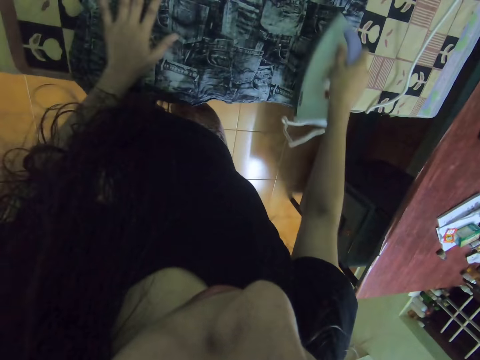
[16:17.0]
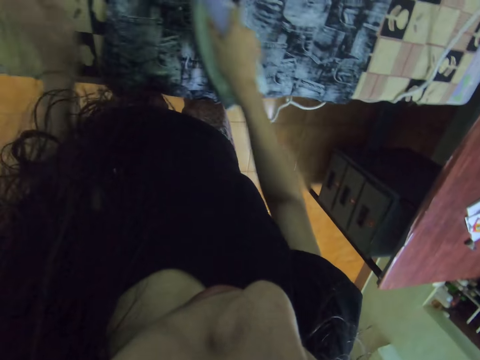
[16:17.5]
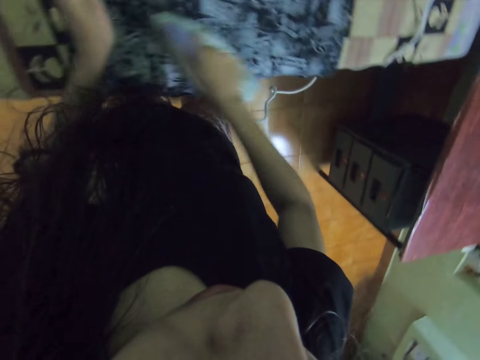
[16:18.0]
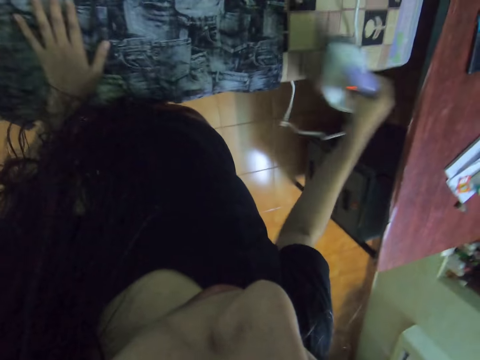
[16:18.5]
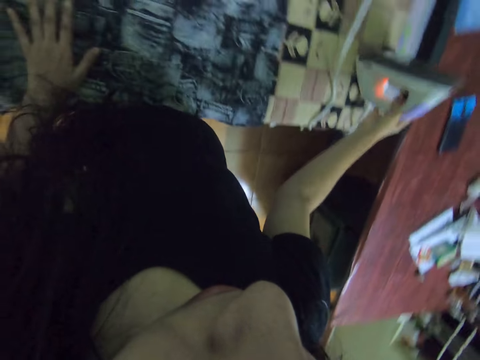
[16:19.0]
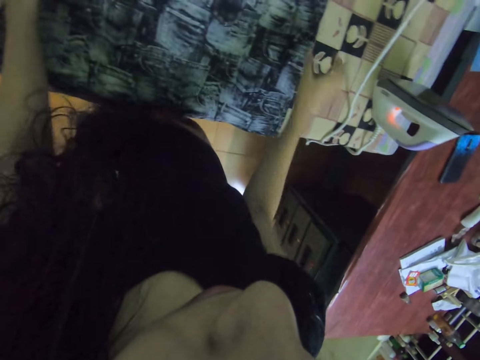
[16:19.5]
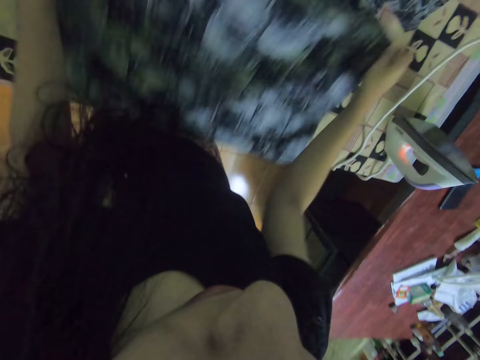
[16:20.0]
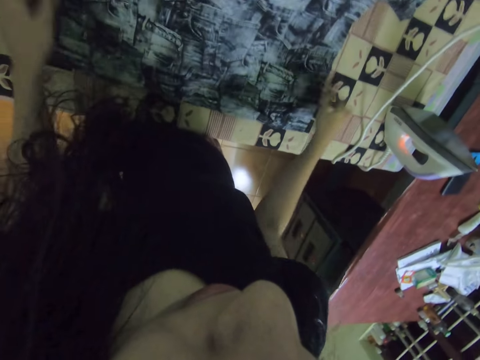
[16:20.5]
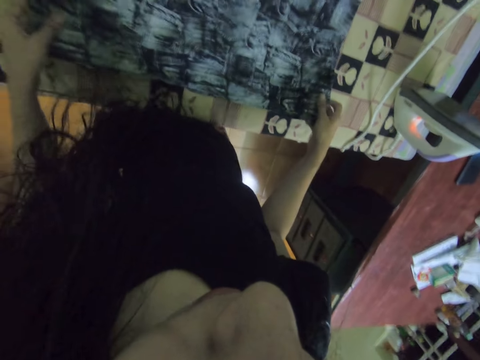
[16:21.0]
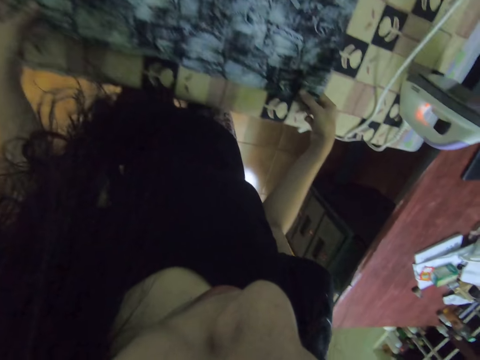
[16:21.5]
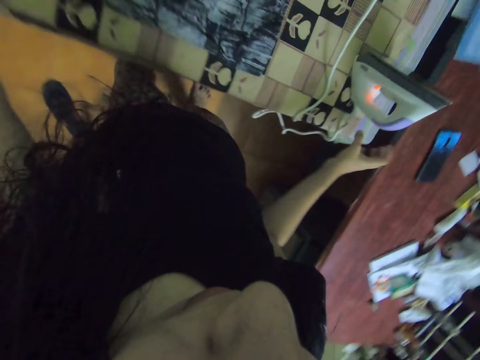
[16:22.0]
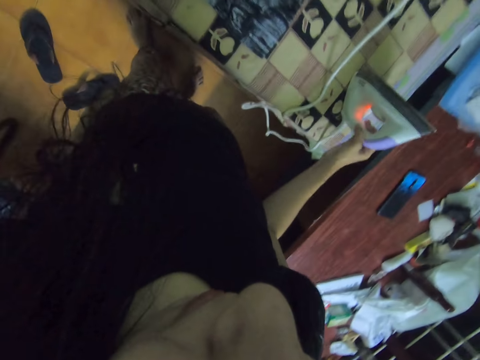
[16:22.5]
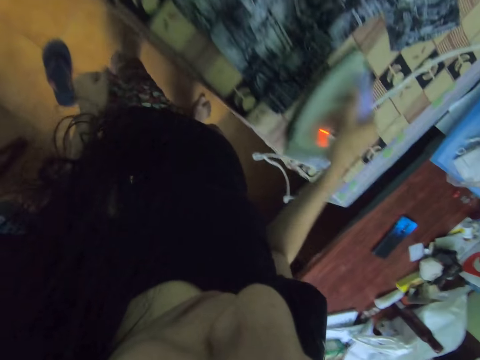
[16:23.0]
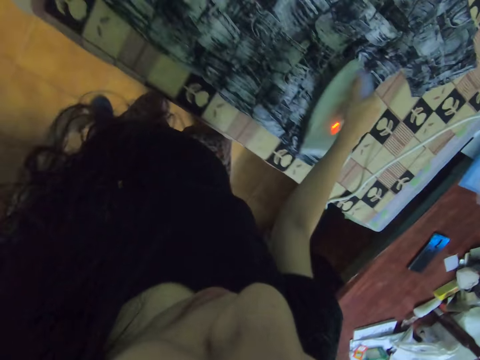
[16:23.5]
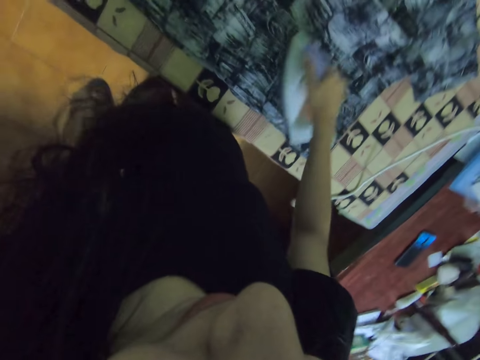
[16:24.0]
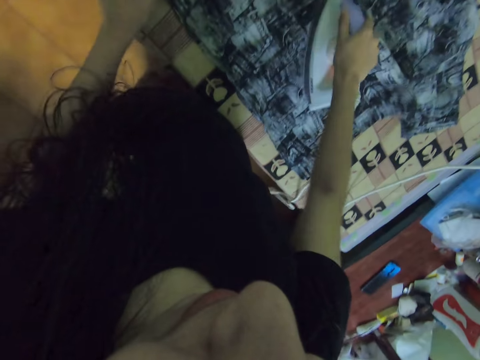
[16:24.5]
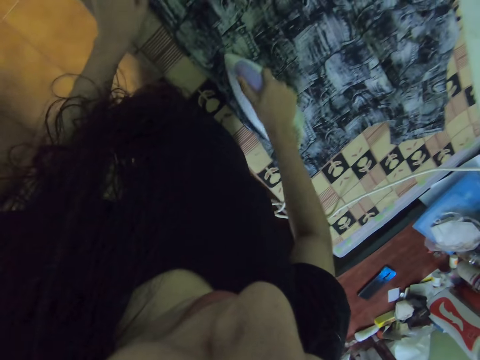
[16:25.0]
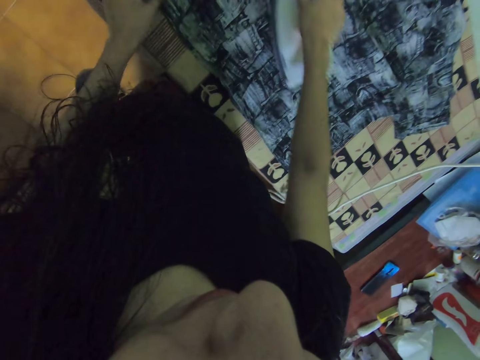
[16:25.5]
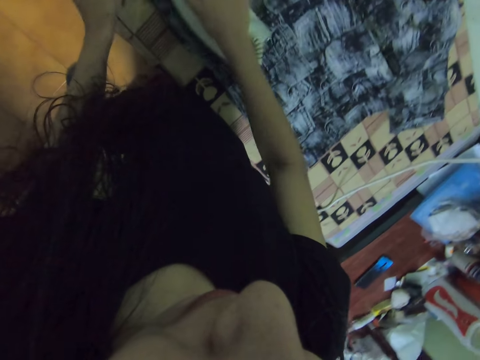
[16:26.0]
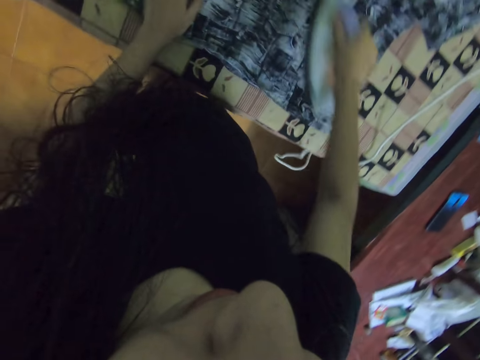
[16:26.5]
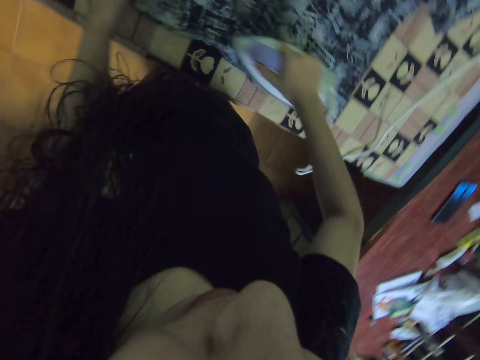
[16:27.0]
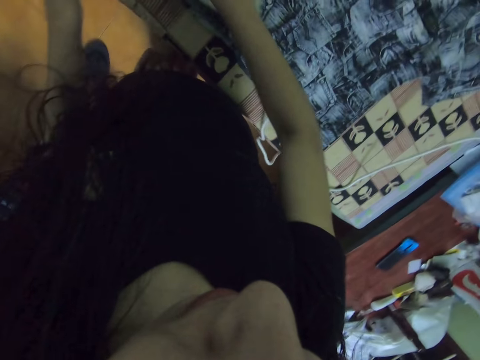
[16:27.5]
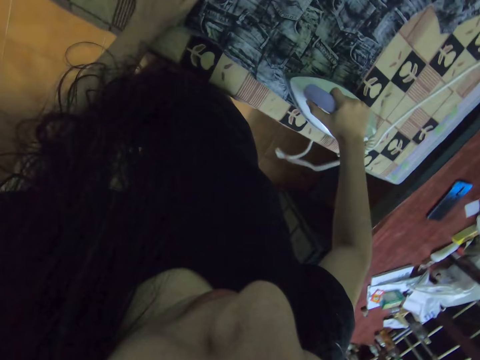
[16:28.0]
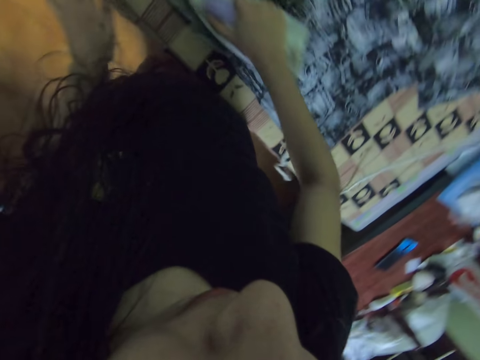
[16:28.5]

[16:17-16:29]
The camera wearer puts the iron box on the table. They straighten the shirt on the table. They pick up the iron box. They iron the shirt.

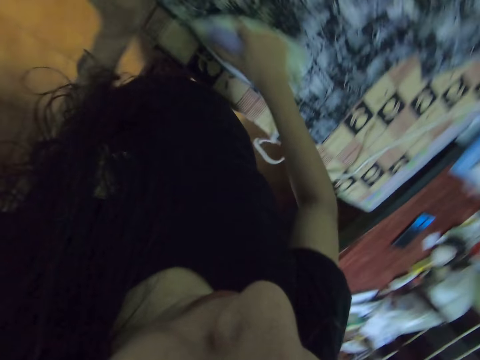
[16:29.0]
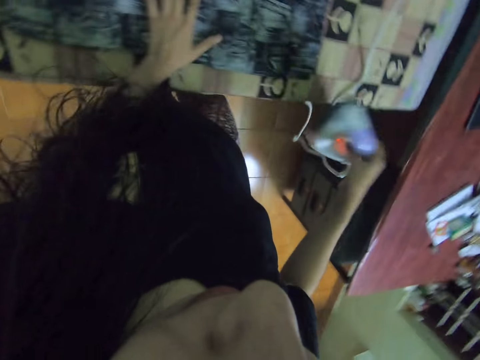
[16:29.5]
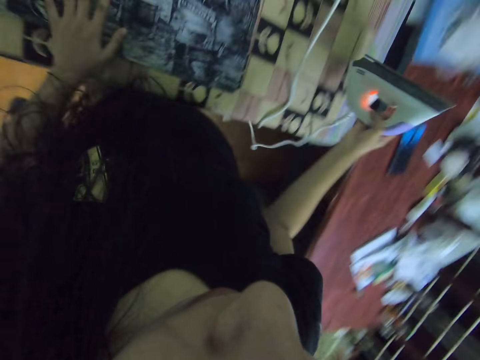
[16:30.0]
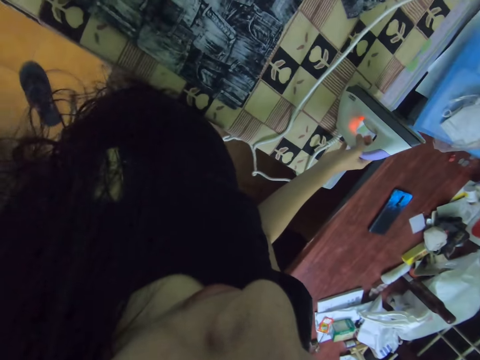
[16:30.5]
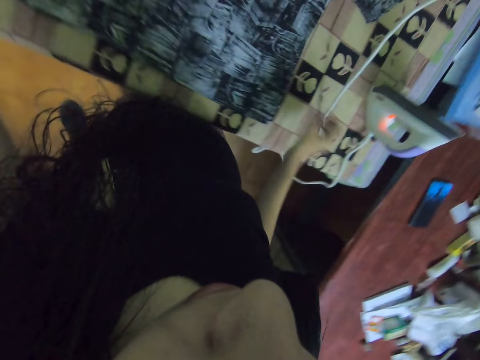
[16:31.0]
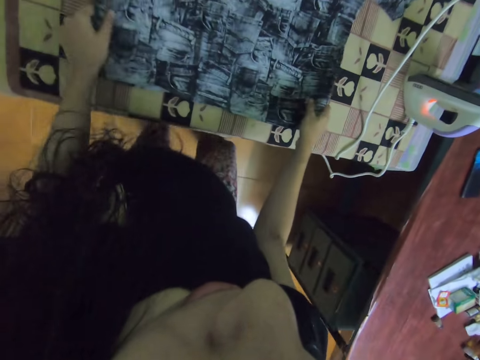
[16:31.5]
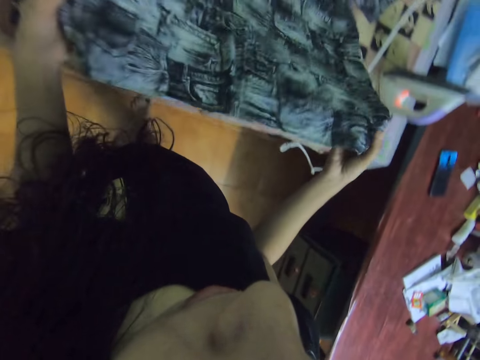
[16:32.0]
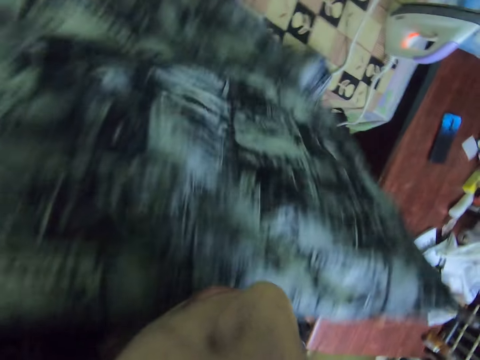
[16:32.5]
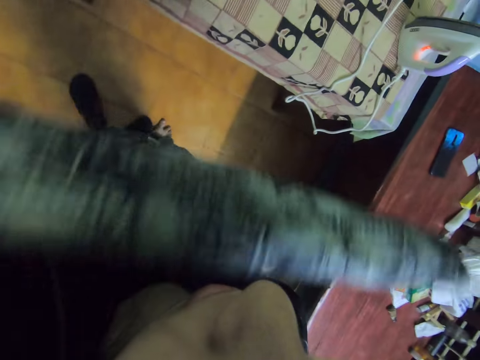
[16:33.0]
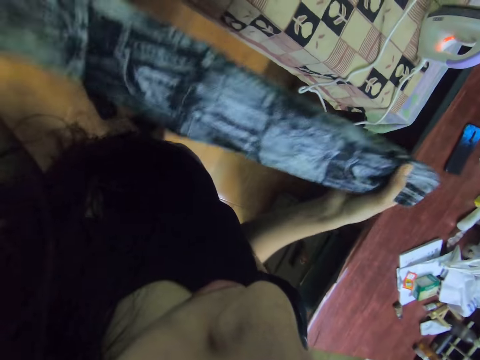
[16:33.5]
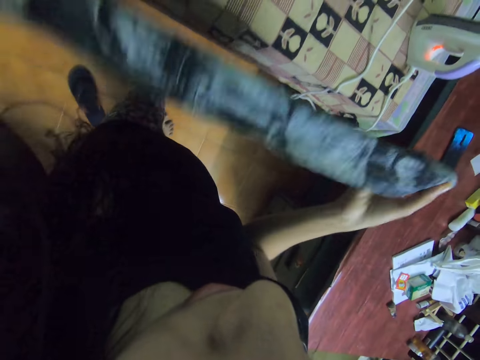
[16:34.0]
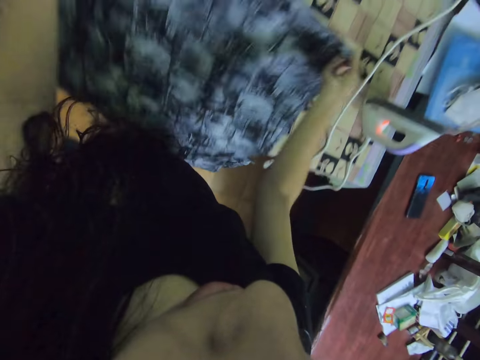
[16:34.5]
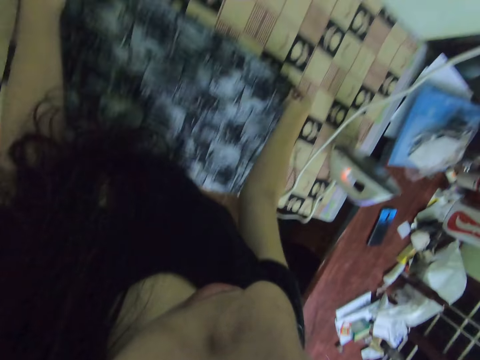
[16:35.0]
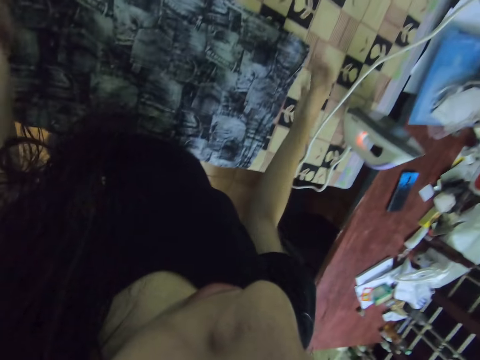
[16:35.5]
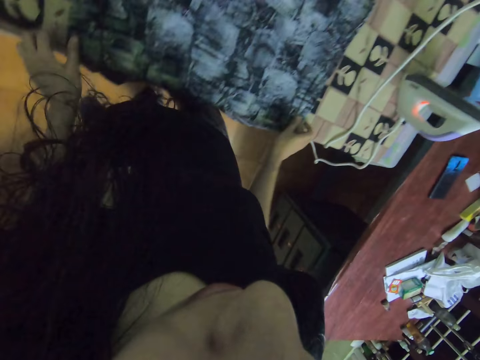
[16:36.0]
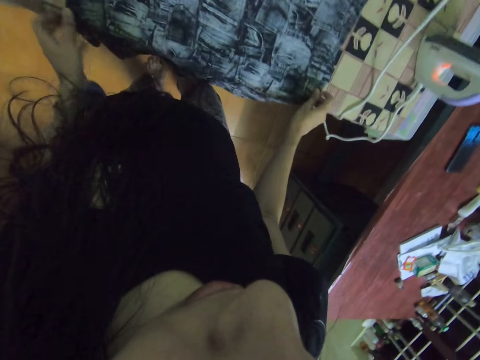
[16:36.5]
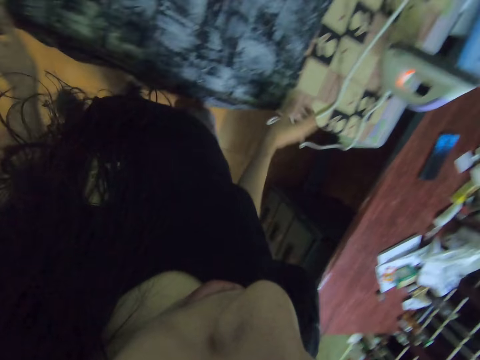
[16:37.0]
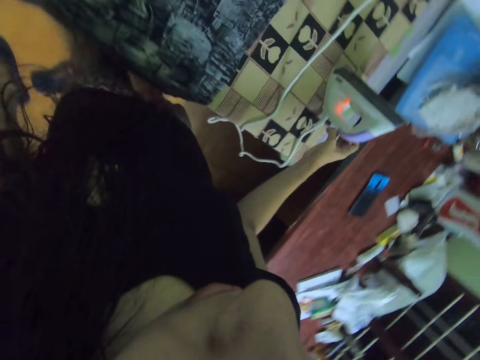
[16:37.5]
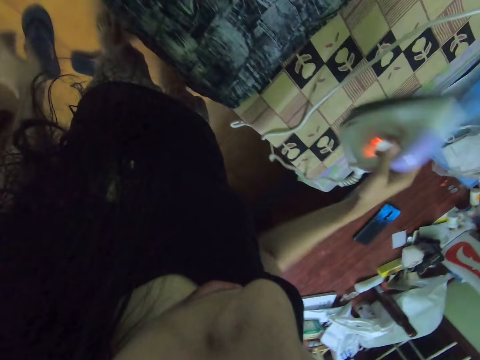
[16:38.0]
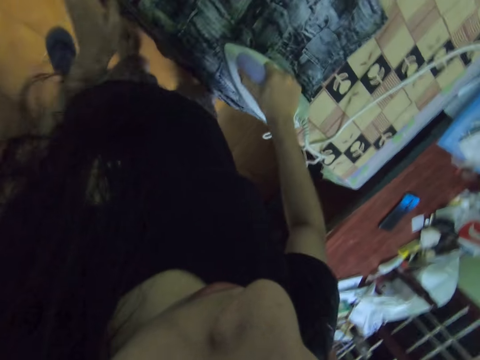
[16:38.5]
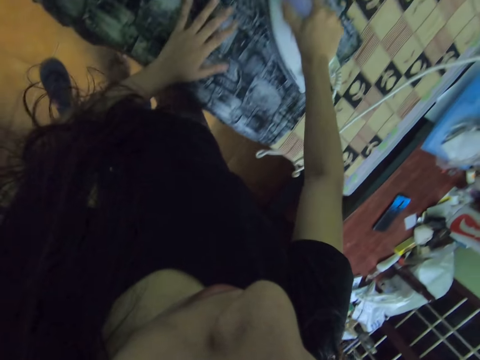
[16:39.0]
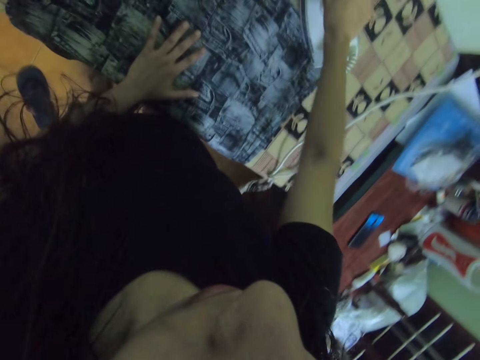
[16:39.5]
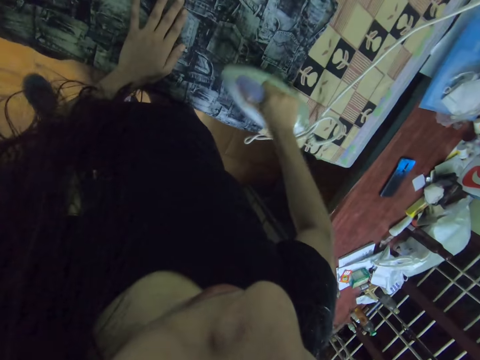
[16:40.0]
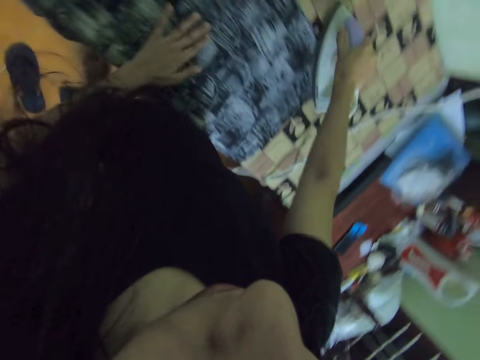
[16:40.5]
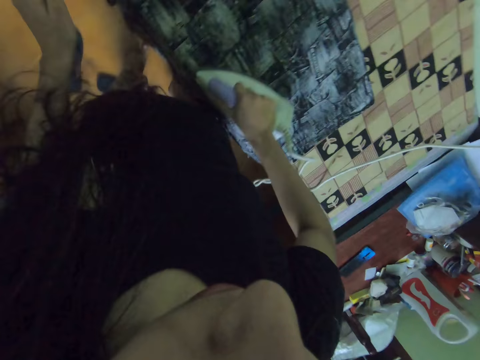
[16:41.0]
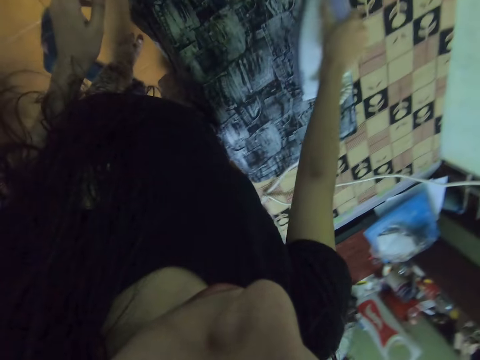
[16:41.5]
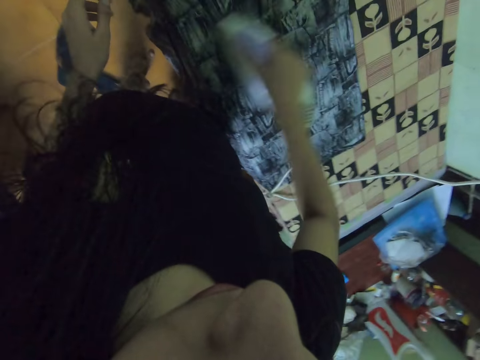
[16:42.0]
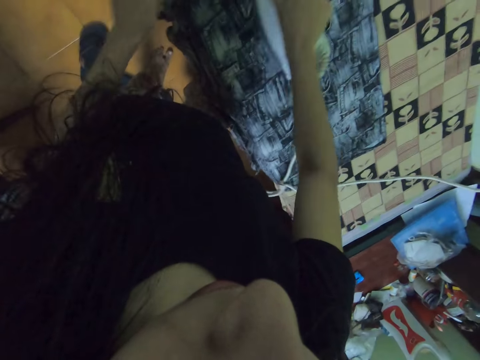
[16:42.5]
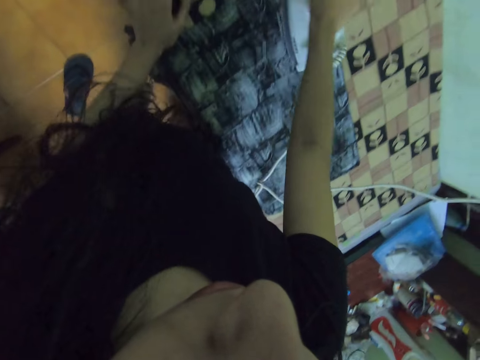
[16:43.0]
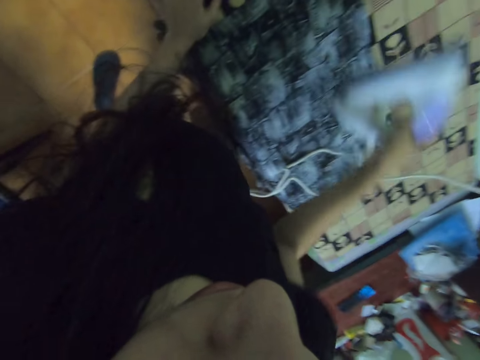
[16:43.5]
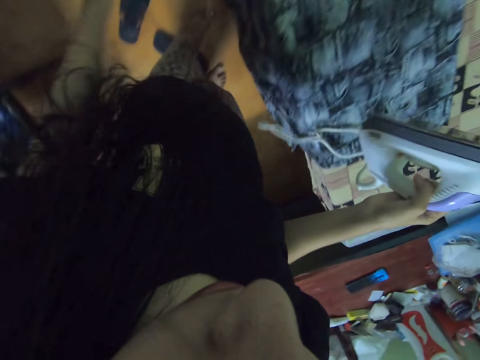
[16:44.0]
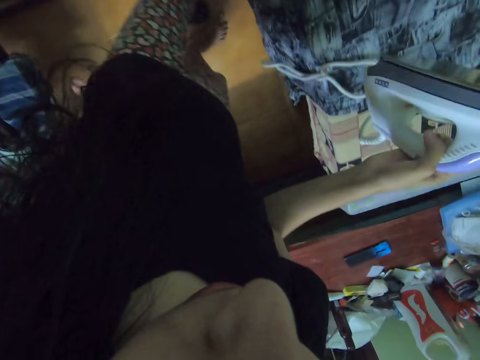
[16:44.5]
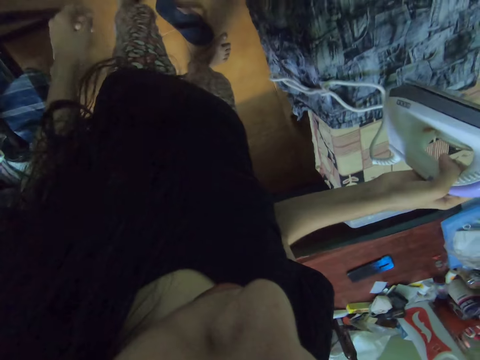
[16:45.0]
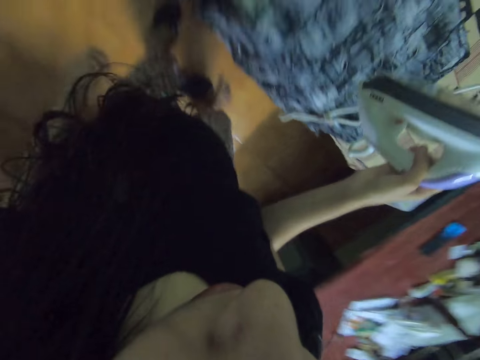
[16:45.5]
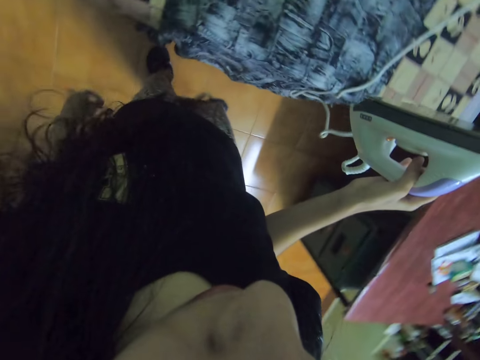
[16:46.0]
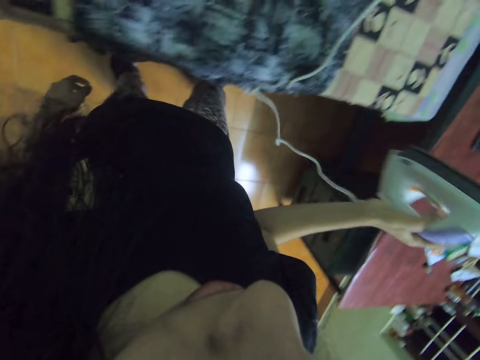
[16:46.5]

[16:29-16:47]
The camera wearer puts the iron box on the table. They pick up the shirt. They turn the shirt. They hold the shirt. They put the shirt on the table. They spread the shirt. They straighten the shirt on the table. They pick up the iron box. They iron the shirt. They move around. They hold the iron box with the right hand.
